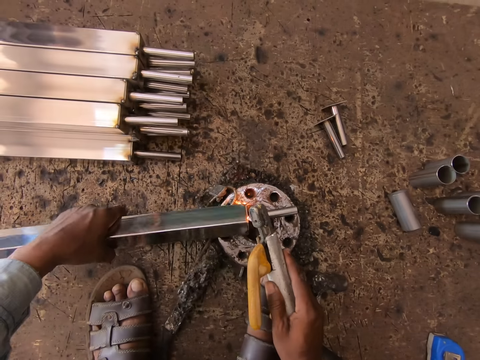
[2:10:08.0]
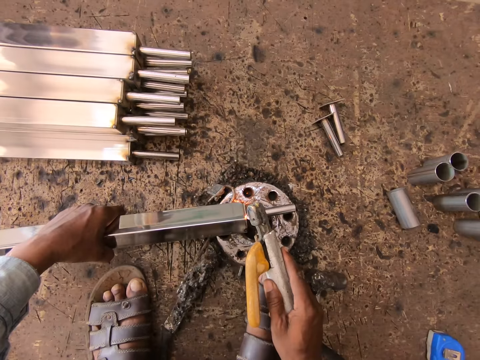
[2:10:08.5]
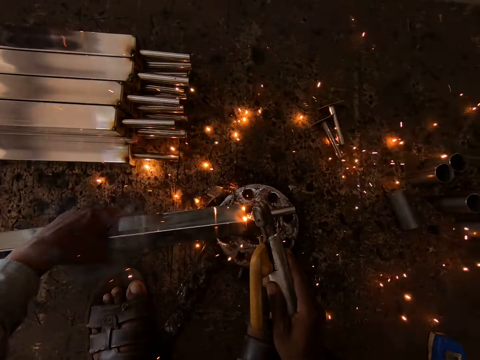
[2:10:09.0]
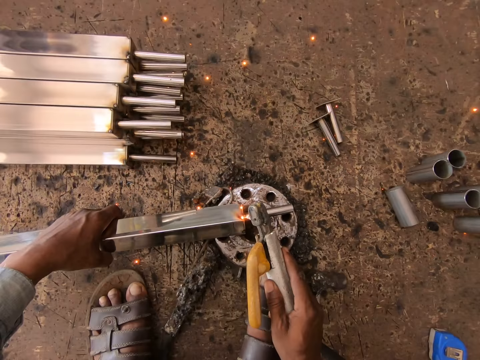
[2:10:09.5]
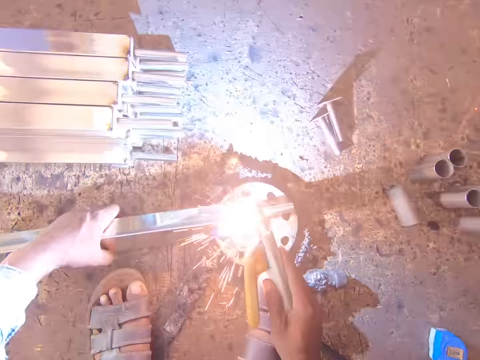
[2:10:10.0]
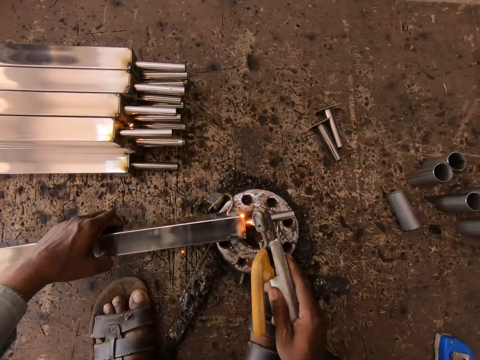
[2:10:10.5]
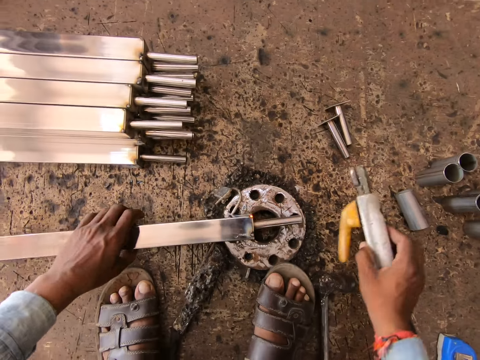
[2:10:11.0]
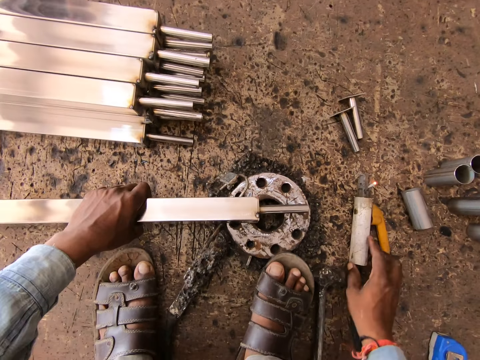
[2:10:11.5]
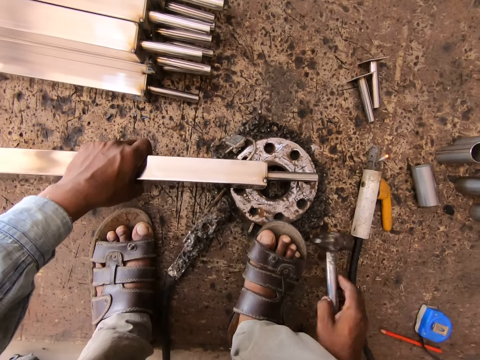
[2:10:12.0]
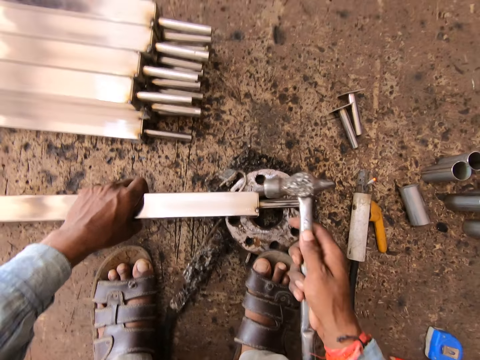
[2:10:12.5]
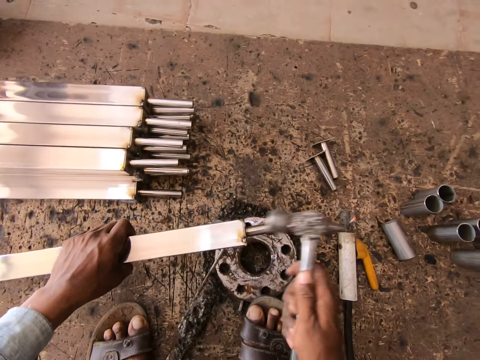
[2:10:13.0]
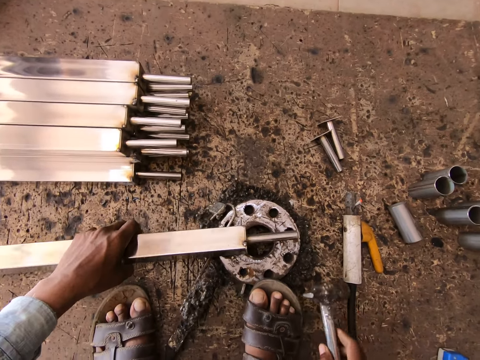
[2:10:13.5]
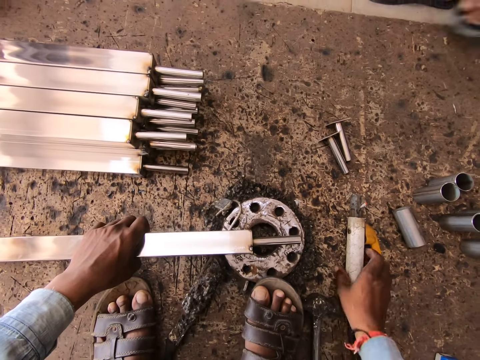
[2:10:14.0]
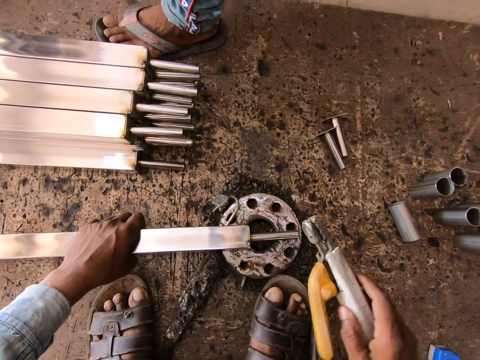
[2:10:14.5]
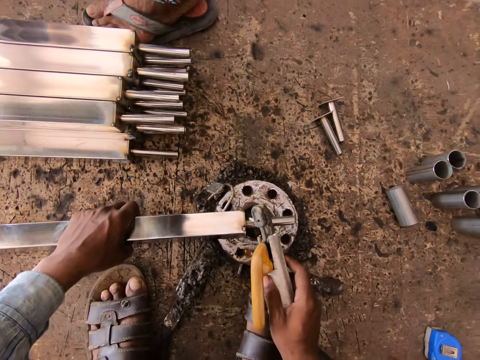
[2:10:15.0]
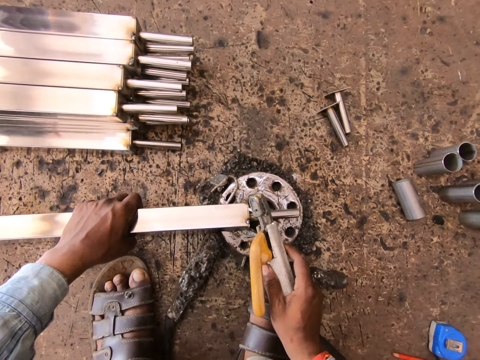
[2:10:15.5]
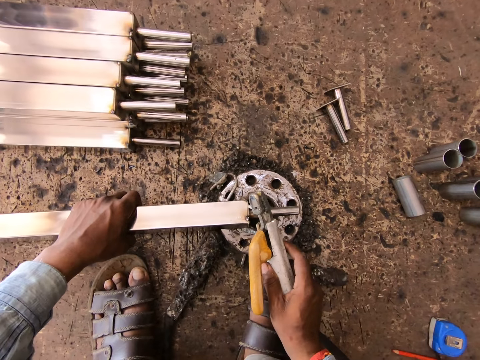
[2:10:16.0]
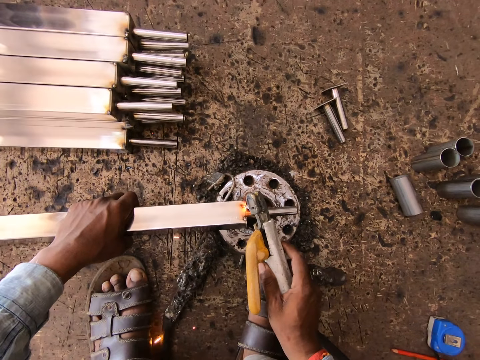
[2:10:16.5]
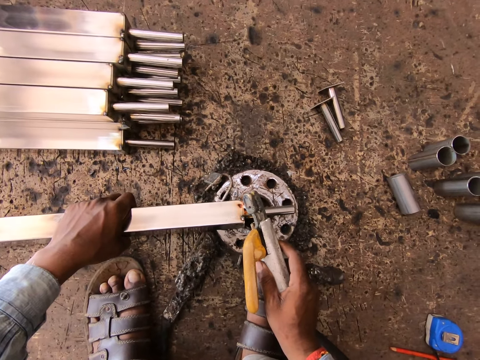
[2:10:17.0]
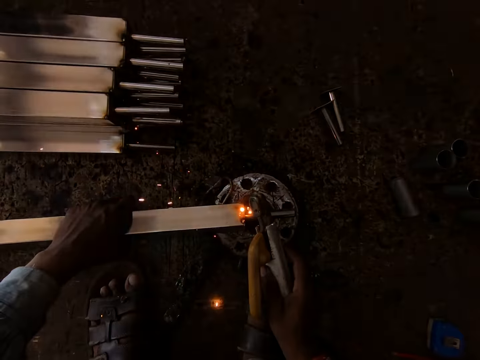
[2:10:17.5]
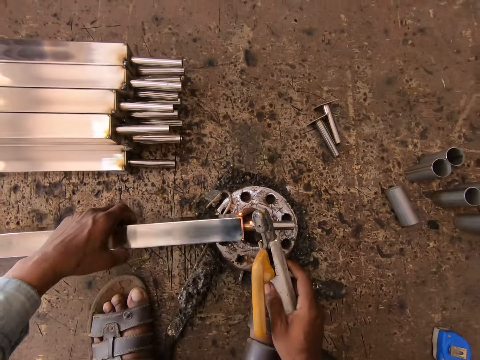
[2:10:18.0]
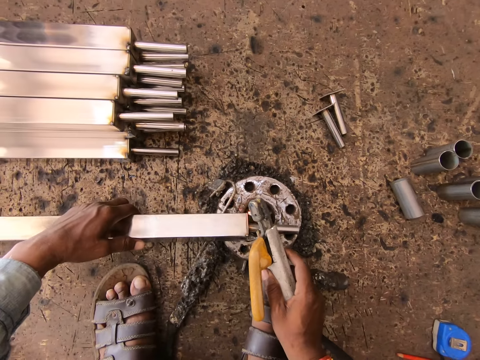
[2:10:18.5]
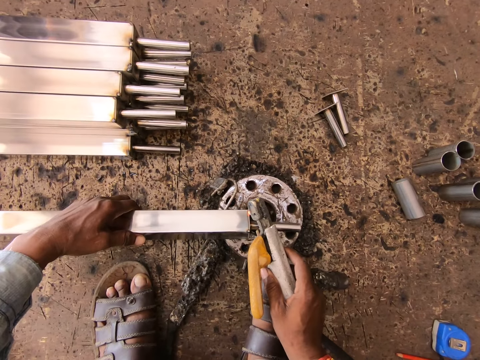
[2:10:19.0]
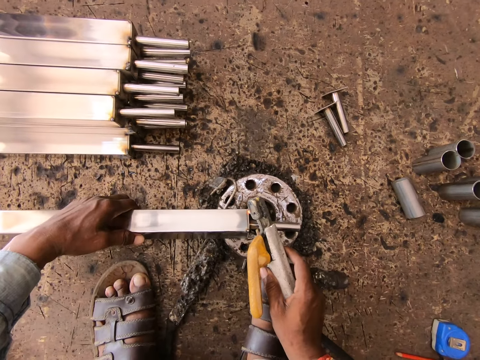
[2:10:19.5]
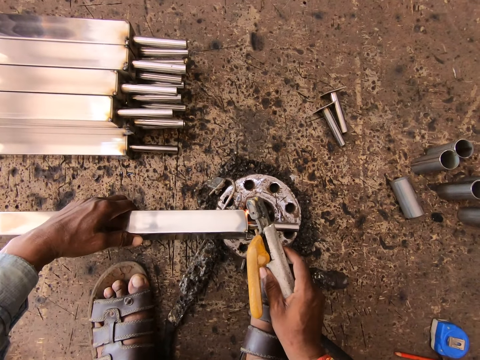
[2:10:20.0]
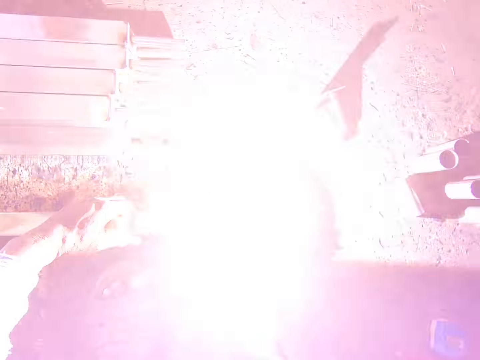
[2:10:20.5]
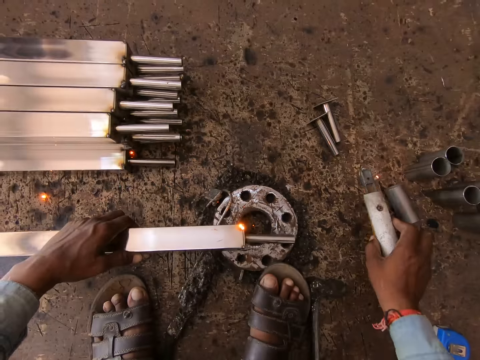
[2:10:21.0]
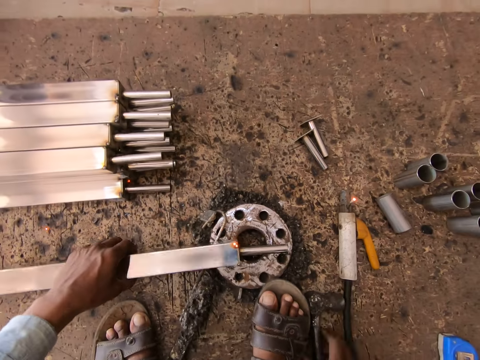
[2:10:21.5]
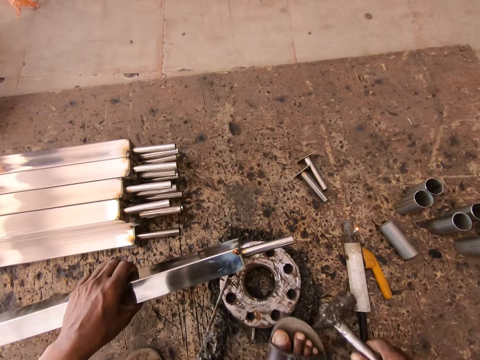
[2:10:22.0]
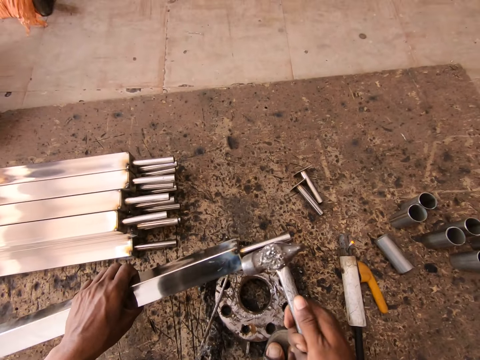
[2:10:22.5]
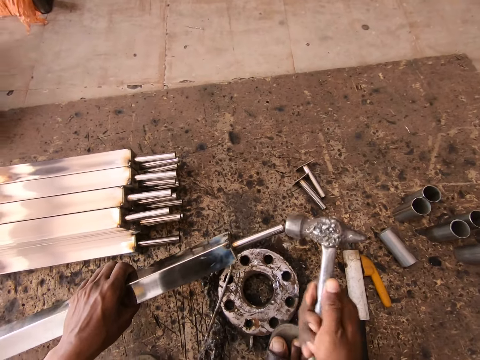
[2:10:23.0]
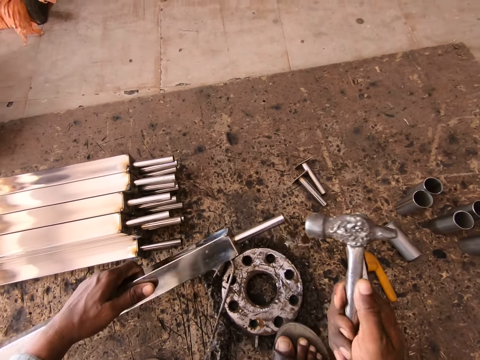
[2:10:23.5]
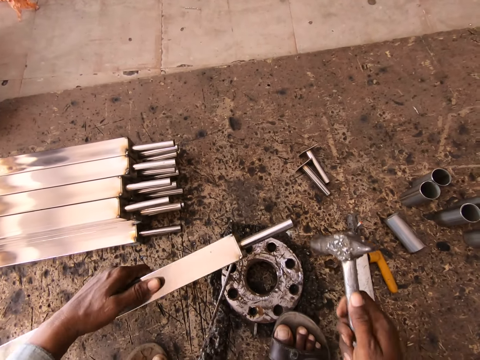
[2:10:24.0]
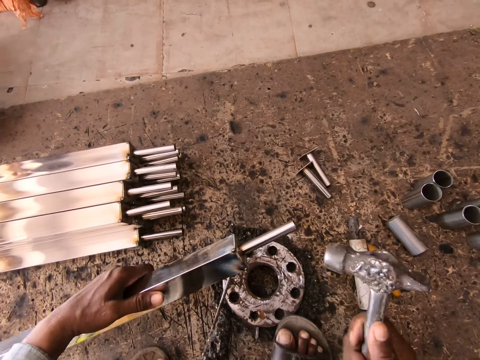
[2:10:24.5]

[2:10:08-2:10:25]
The camera wearer drops the welding gun on the floor with his right hand. He picks the hammer from the floor with his right hand. He hits the steel tube with the hammer in his right hand. He drops the hammer on the floor with his right hand. He picks the welding gun from the floor with his right hand. He welds the steel tube on the flange with the welding gun in his right hand. He turns the metal. He welds the metal. He drops the welding gun on the floor with his right hand. He lifts the steel tube from the flange with his left hand. He picks the hammer from the floor with his right hand. He hits the steel tube with the hammer in his right hand.

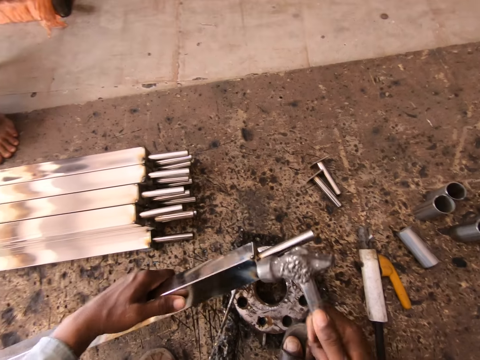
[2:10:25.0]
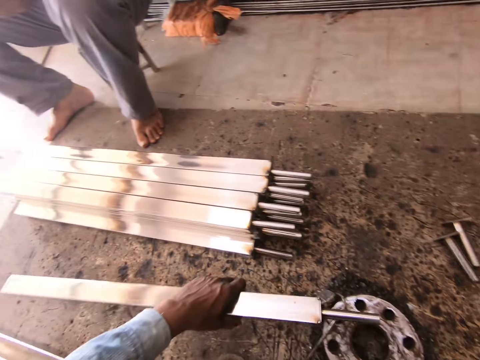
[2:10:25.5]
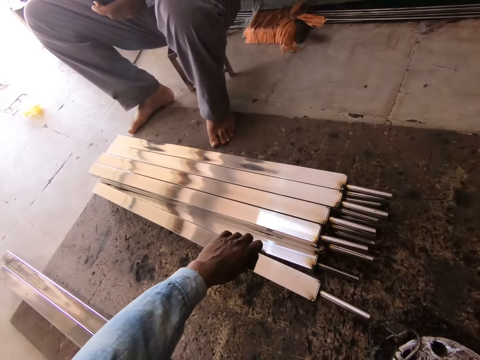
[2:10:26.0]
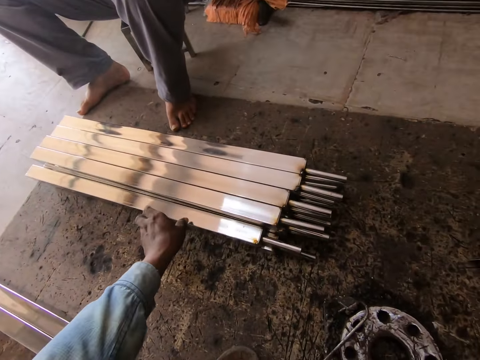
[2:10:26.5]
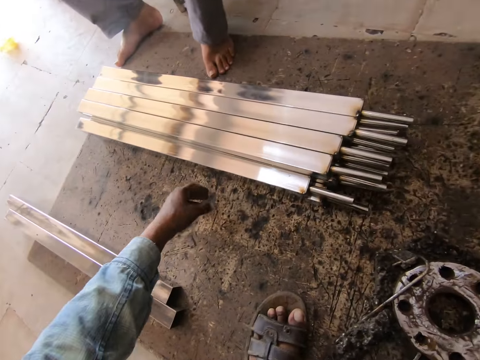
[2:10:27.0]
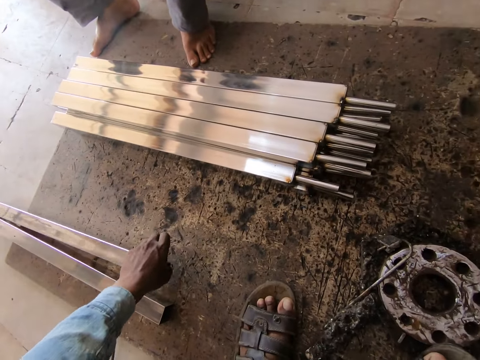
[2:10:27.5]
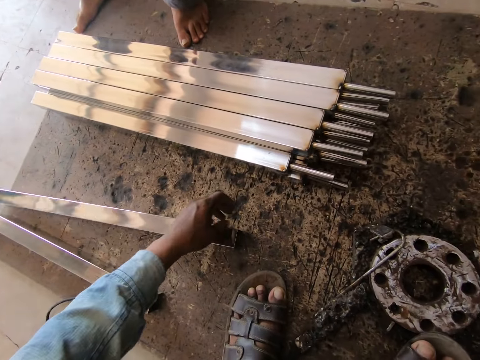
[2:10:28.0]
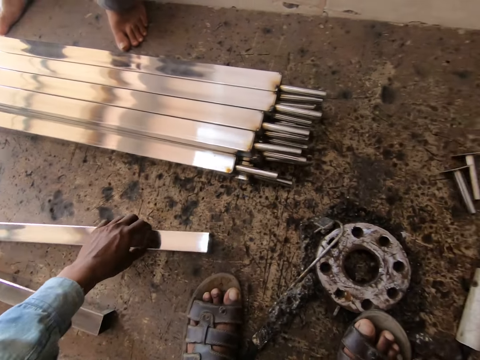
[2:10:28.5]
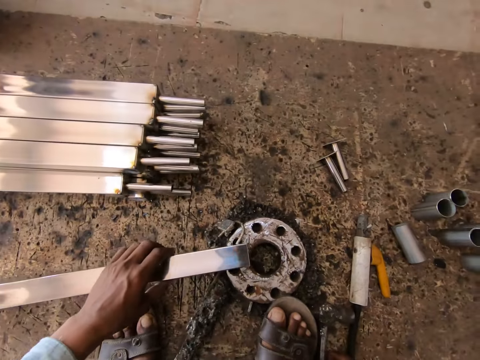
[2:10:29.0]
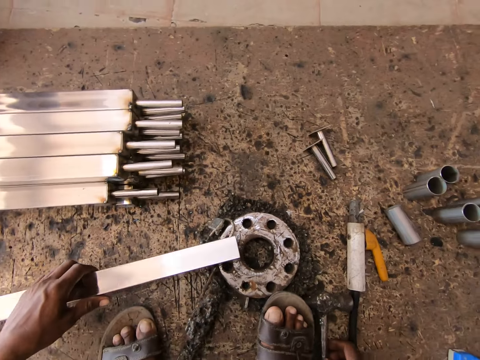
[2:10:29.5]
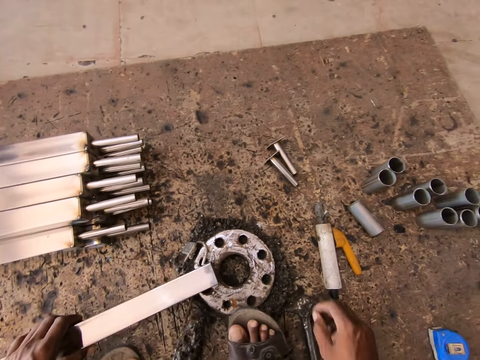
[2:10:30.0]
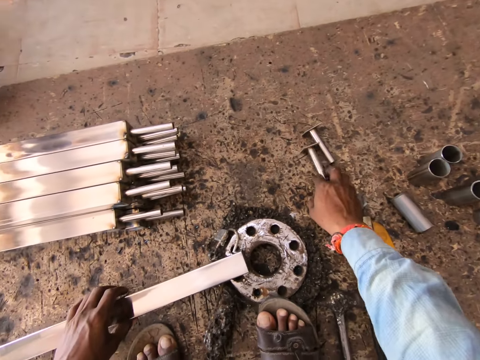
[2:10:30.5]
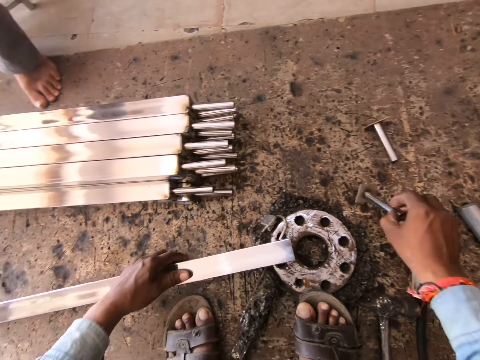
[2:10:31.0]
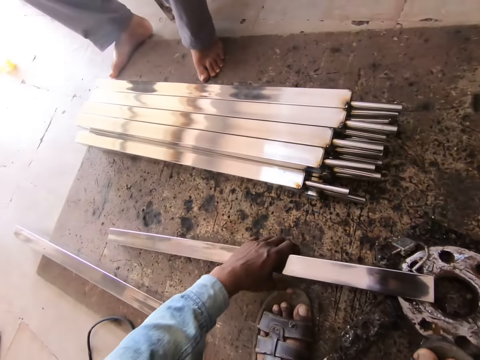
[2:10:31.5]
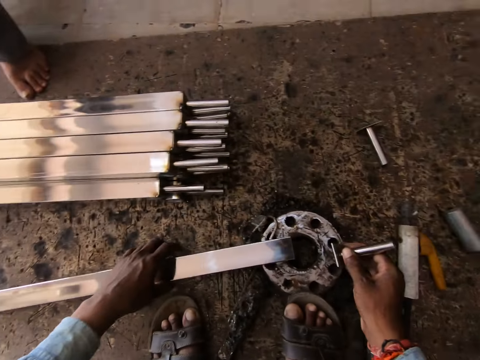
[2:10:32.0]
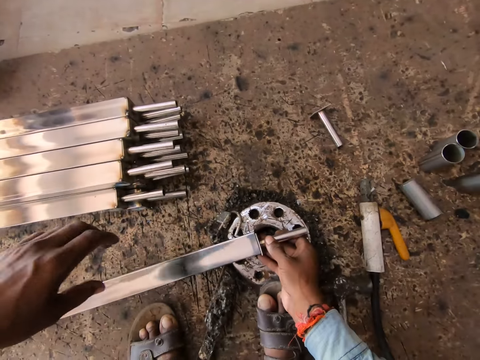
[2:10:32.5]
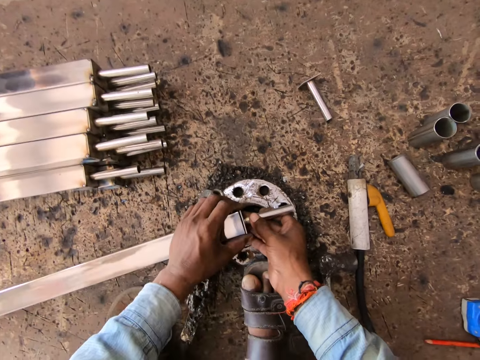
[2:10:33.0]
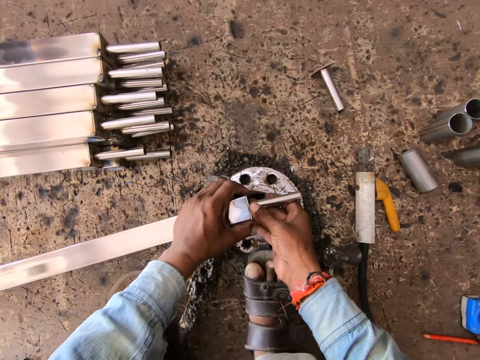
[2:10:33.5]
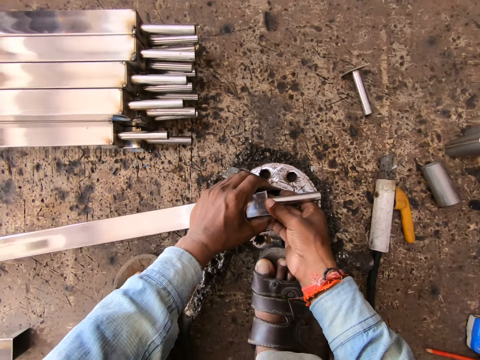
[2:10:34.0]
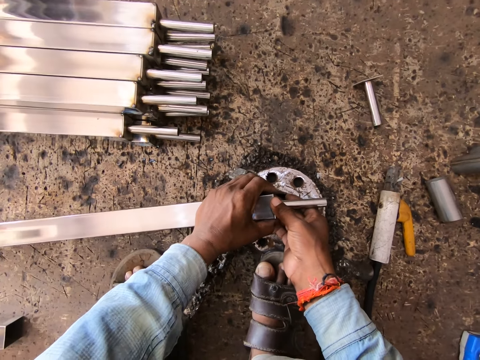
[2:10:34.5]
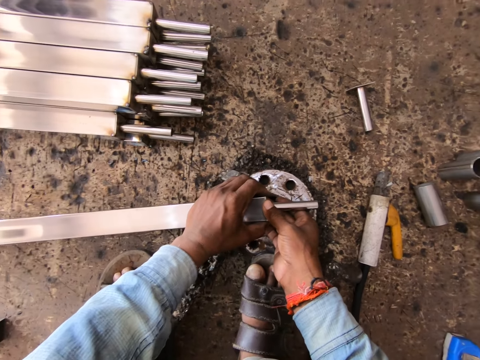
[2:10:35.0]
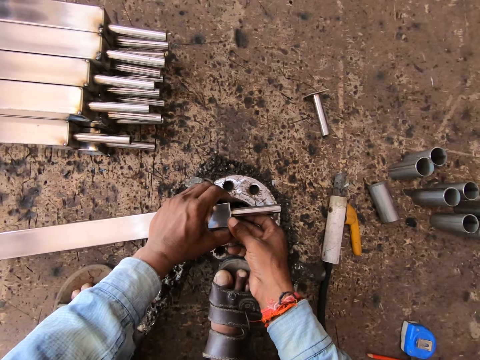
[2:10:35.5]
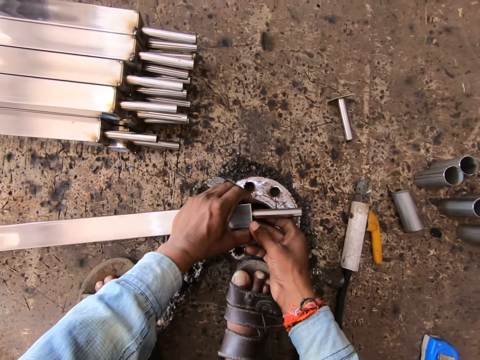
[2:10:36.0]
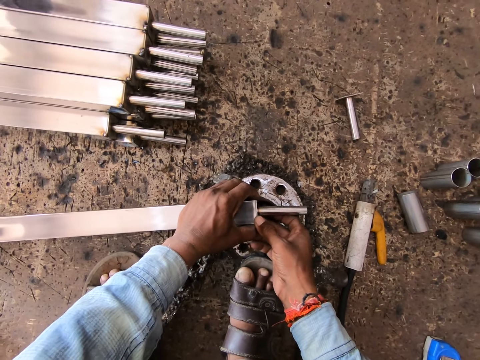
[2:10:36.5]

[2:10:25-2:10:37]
The camera wearer drops the steel tube on the floor with his left hand. He picks the steel tube from the floor with his left hand. He places the steel tube on the flange with his left hand. He picks a metal pipe or rivet from the floor with his right hand. He fits the metal pipe to the steel tube with his right hand. He fits the metal pipe to the steel tube with both hands.
